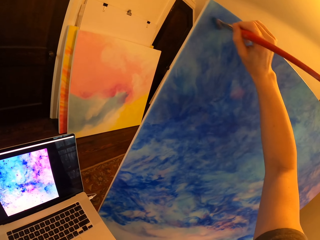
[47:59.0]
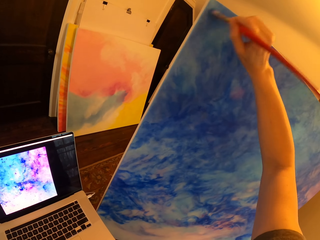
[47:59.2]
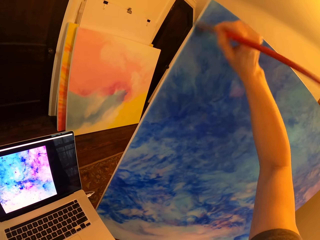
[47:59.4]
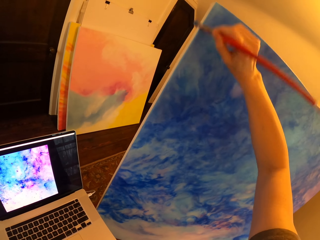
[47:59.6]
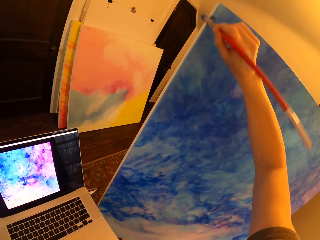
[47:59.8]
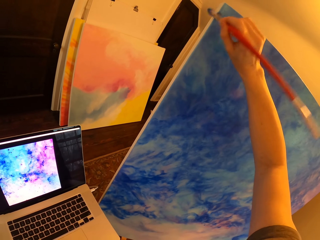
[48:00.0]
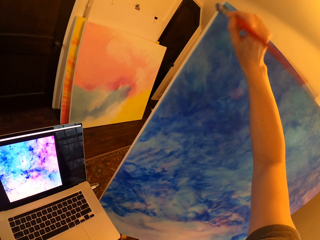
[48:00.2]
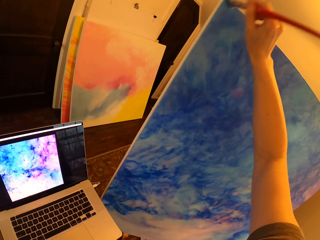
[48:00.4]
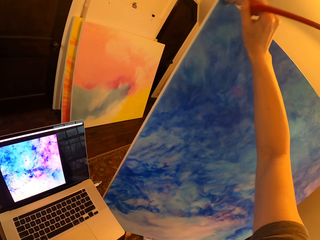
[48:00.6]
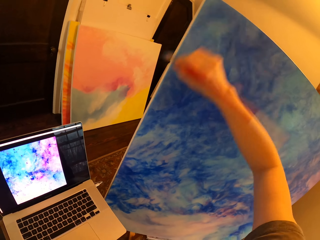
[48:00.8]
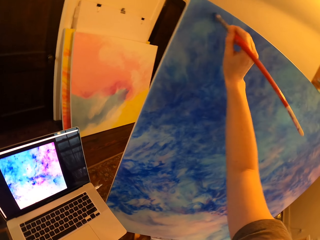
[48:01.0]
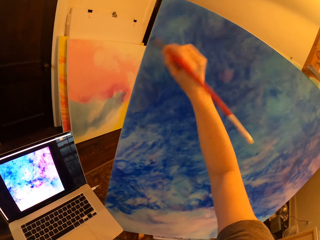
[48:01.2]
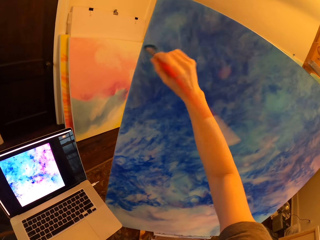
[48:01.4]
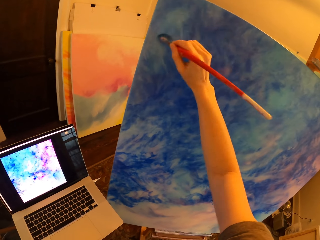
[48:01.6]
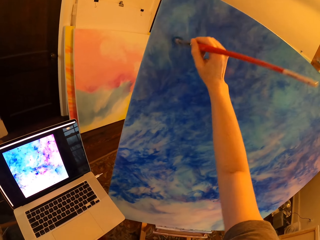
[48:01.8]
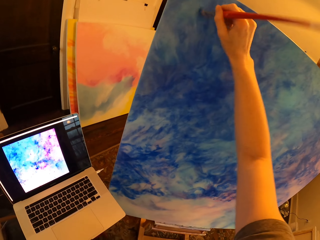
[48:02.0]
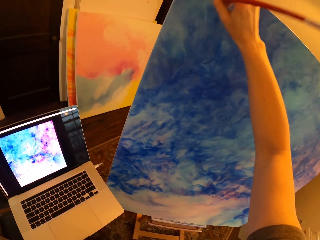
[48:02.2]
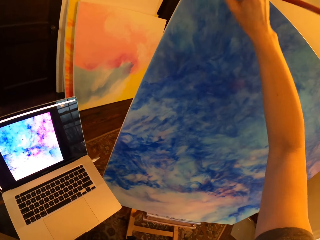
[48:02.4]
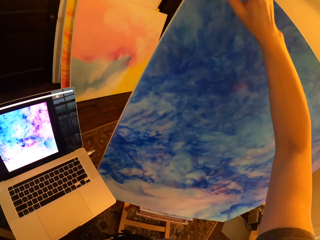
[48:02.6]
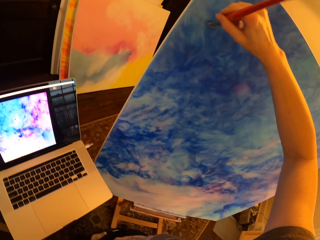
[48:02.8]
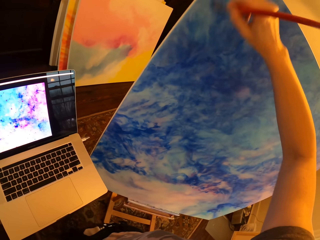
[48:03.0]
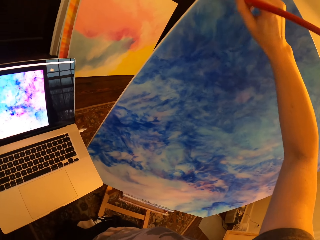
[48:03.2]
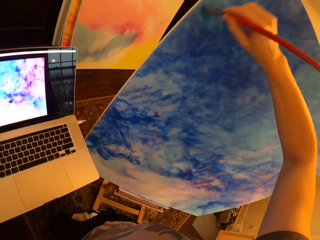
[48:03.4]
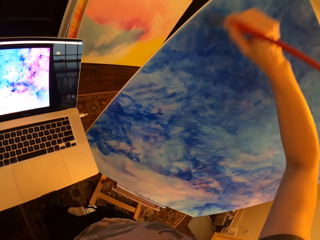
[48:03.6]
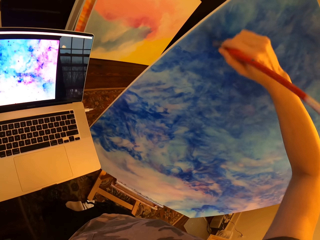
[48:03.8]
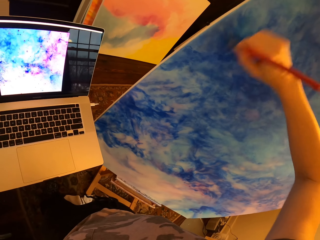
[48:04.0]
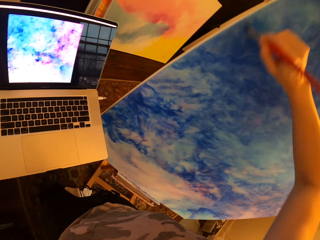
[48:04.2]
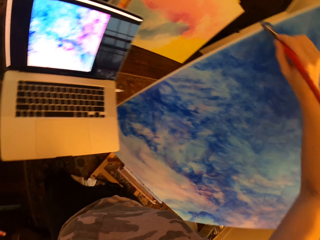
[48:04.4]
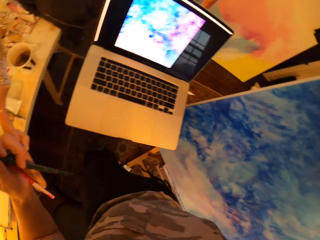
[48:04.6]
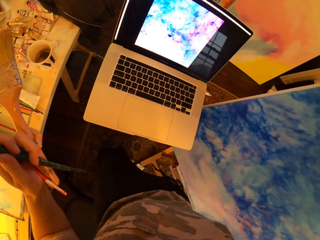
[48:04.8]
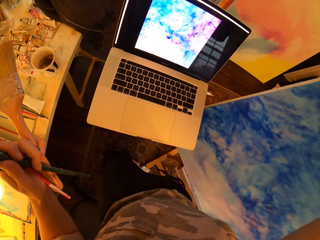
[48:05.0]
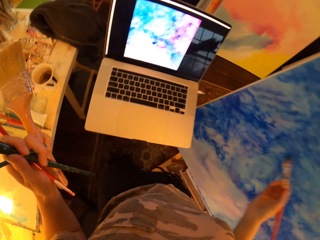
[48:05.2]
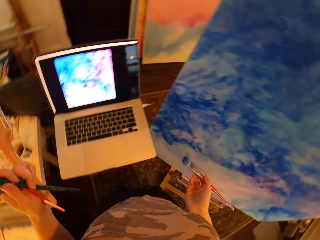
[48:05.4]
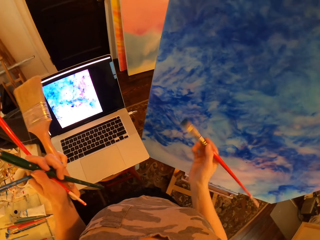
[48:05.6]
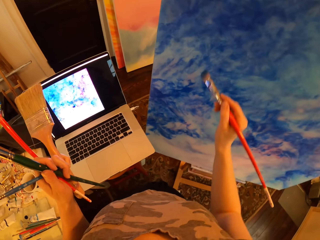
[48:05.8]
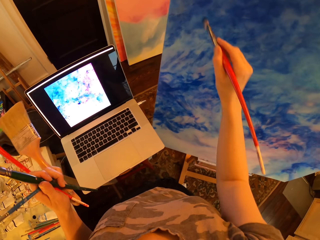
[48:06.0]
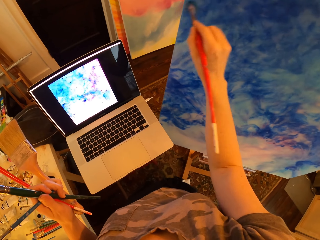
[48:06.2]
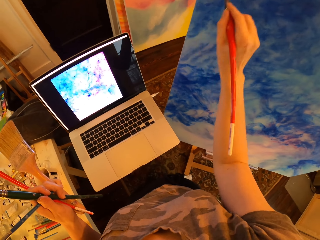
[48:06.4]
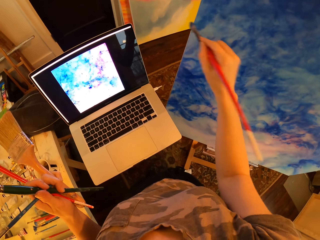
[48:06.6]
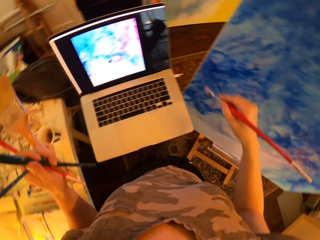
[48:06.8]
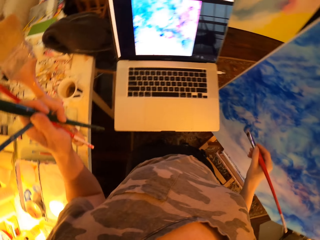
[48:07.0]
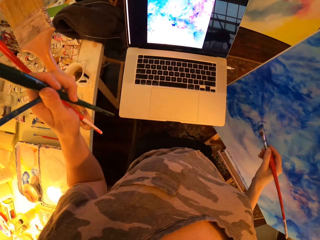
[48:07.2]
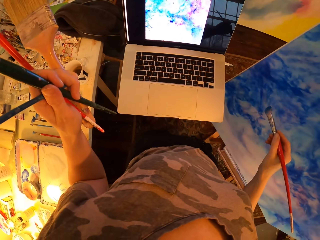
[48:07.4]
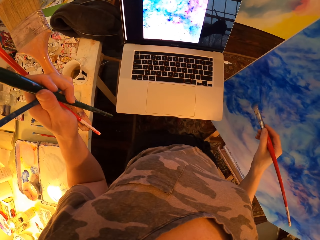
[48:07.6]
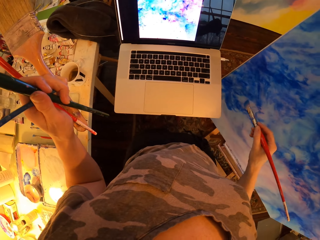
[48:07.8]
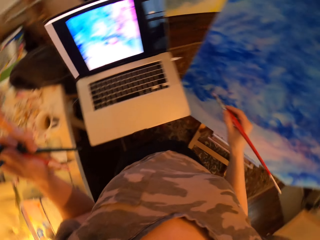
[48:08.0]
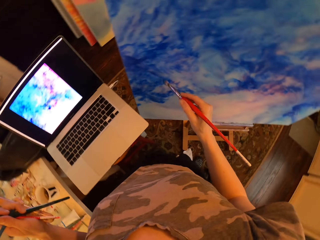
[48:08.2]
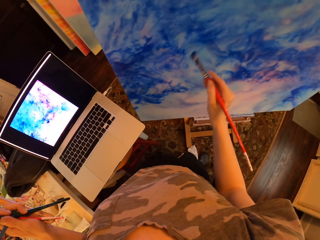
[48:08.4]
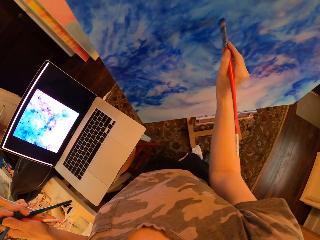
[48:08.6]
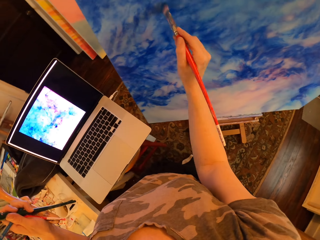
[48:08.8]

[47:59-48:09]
The camera wearer stares at the laptop and holds brushes. They paint on the canvas with an art brush and hold the brushes. They stare at the laptop and hold the brushes.

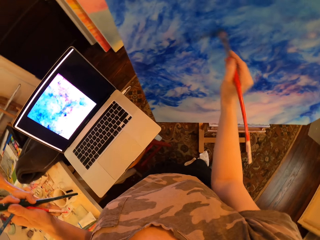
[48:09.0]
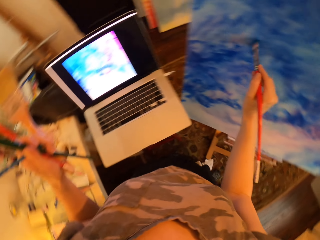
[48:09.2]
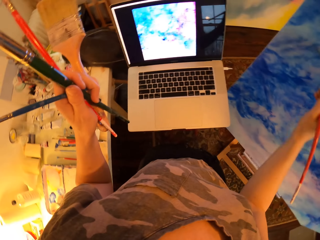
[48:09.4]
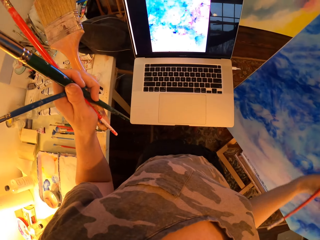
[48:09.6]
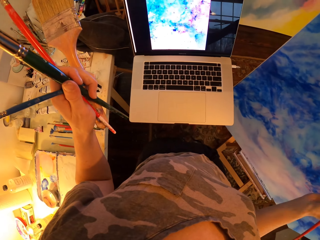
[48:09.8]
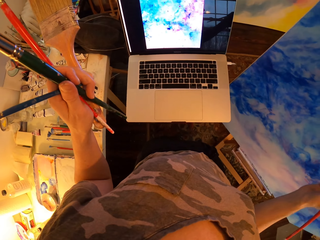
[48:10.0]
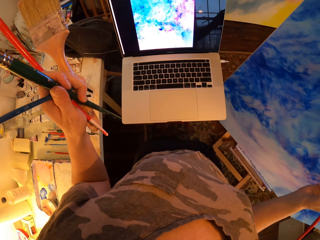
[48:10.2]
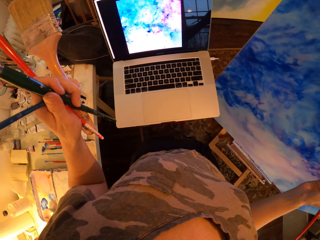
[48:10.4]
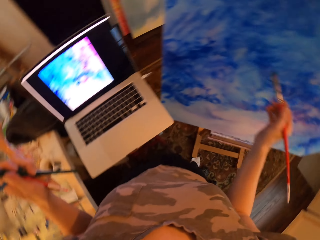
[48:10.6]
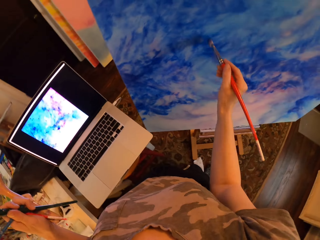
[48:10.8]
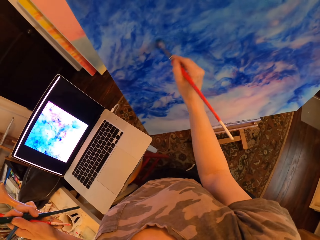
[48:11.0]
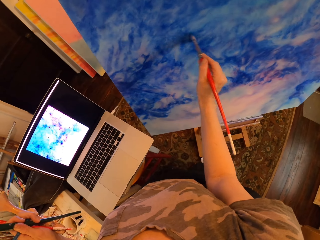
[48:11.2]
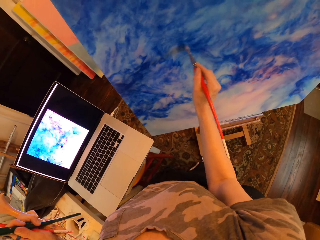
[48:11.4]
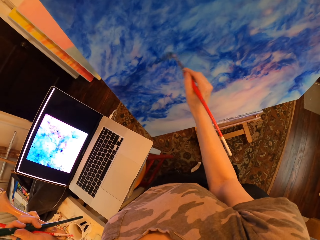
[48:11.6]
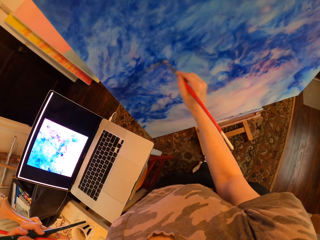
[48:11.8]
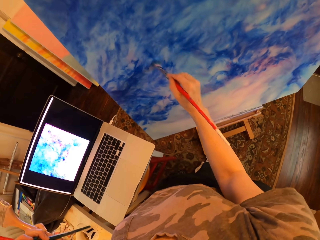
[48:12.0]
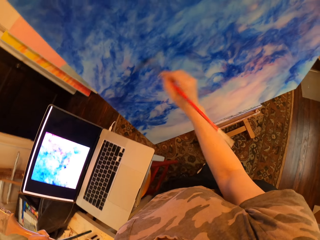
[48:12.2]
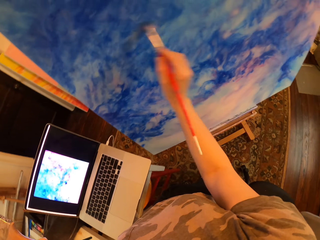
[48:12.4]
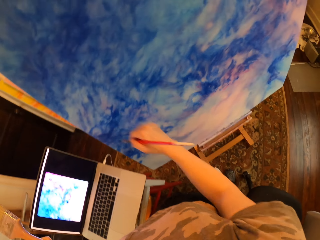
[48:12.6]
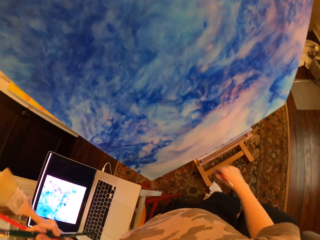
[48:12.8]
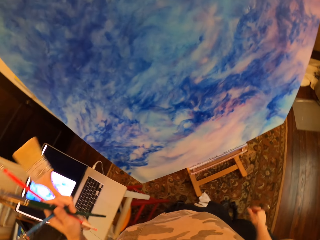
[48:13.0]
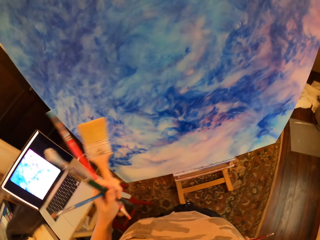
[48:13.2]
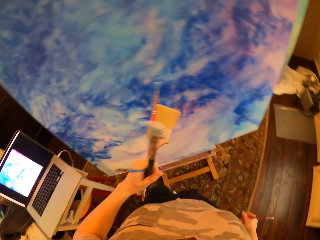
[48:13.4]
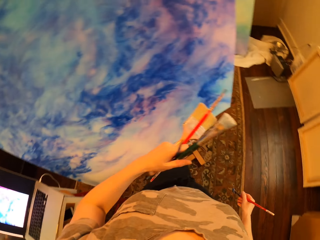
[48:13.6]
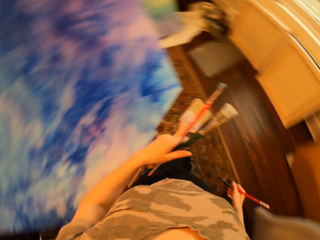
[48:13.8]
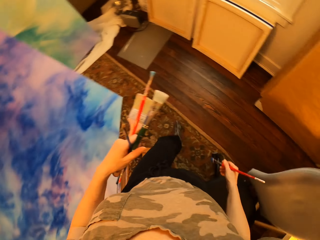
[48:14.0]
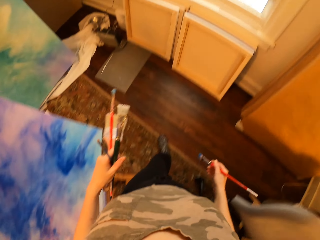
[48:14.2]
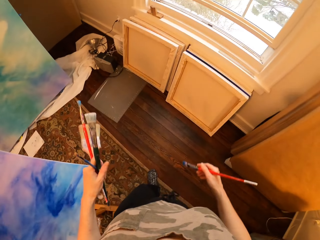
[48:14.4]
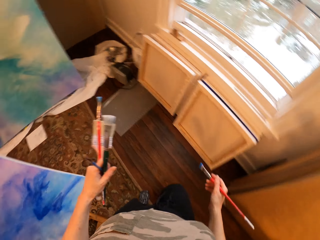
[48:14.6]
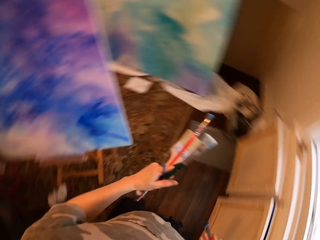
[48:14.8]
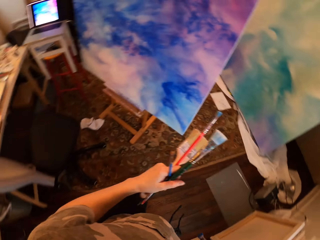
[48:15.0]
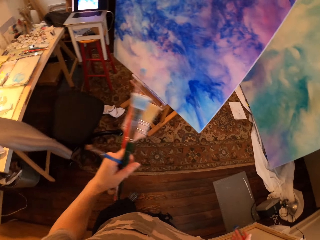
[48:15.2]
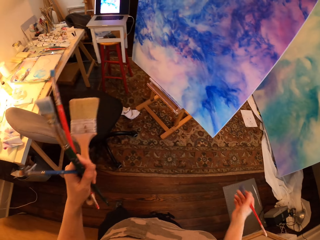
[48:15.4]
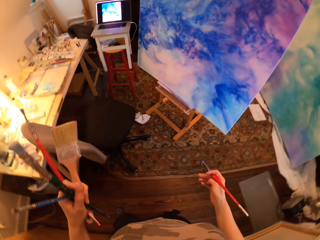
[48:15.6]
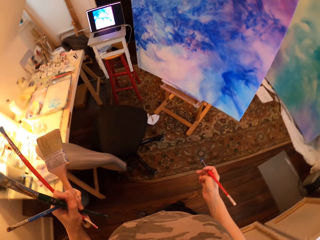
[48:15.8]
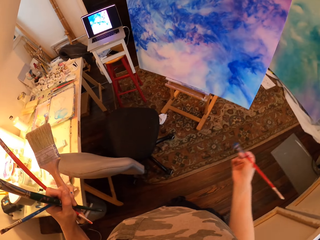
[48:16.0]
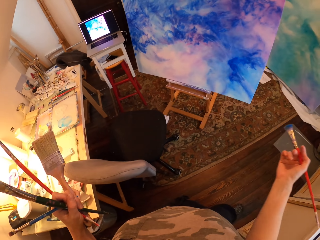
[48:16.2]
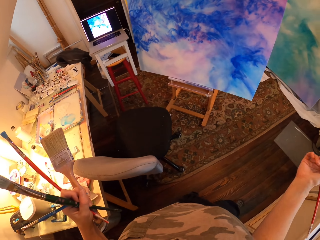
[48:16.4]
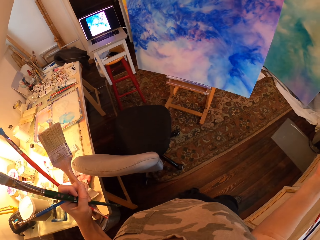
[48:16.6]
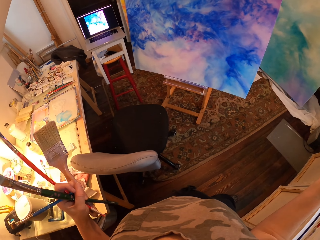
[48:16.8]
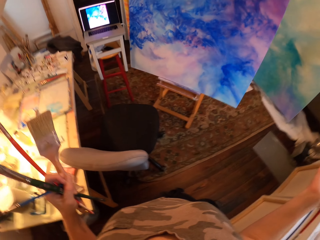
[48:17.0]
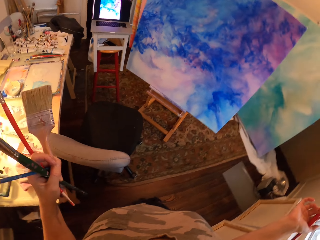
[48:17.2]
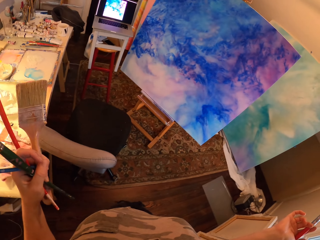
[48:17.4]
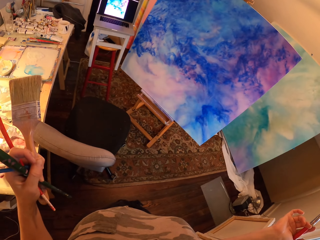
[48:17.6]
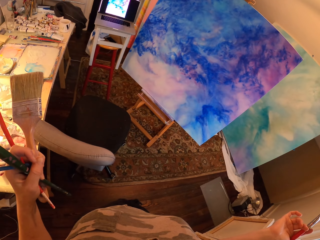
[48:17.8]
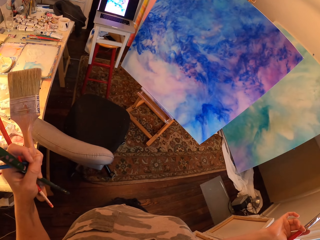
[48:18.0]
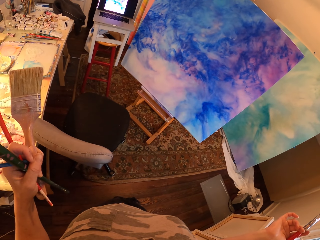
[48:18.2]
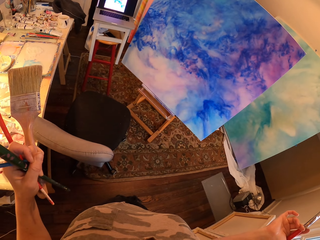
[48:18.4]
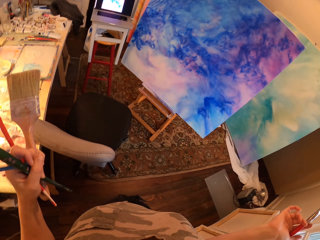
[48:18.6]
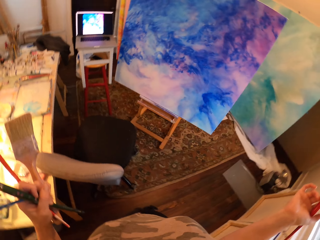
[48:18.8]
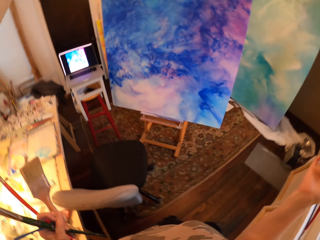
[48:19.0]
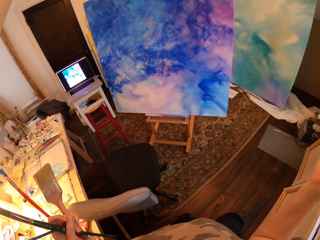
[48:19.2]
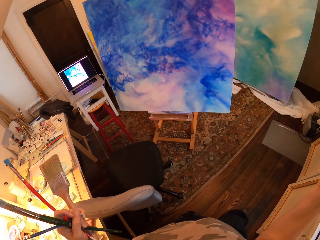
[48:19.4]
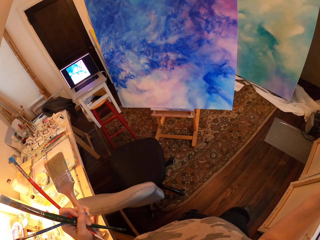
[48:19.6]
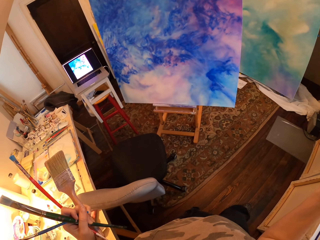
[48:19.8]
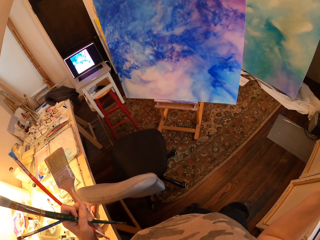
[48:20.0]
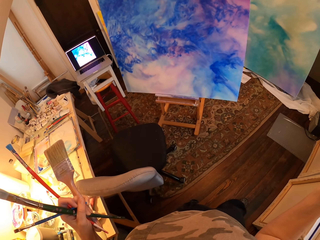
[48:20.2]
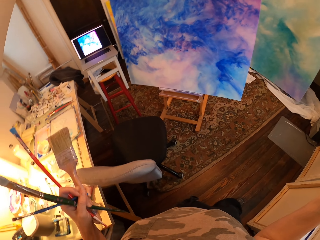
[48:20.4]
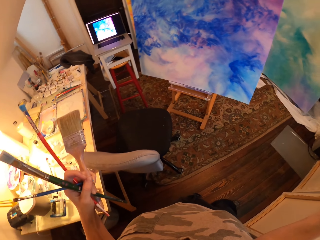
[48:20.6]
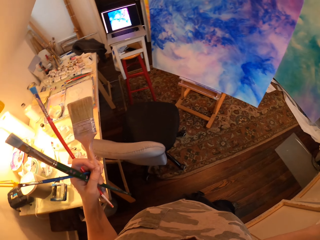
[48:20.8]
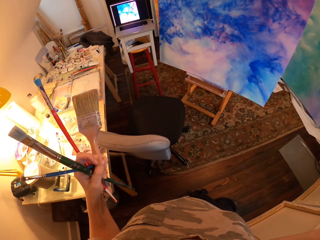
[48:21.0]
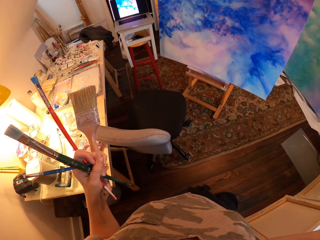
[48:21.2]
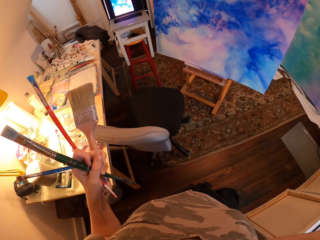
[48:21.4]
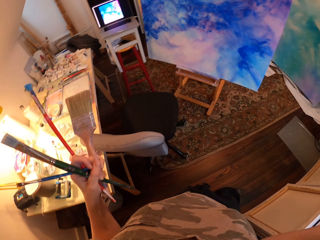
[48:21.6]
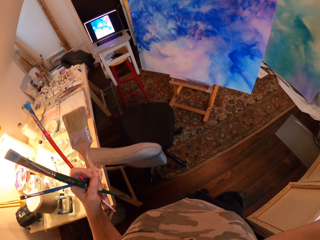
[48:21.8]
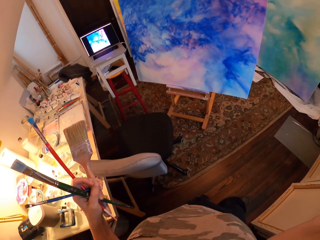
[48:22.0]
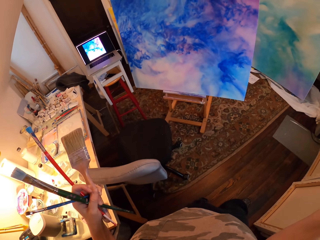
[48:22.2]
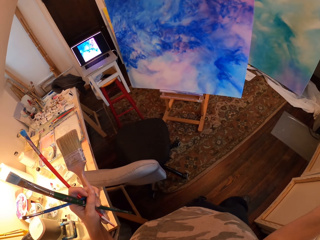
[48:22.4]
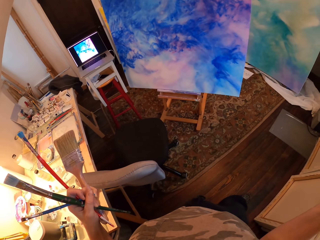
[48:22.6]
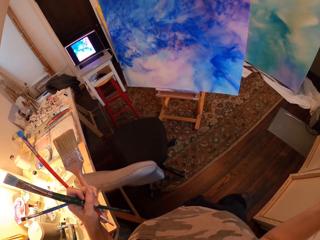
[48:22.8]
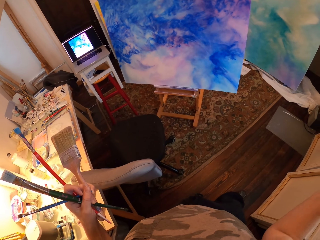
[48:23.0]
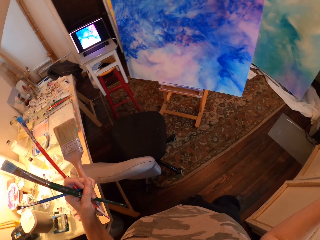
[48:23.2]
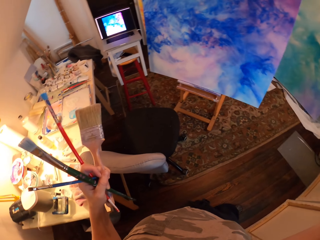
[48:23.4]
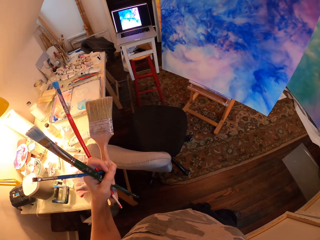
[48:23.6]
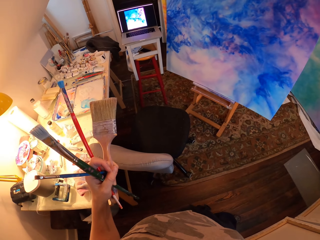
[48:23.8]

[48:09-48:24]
The camera wearer holds brushes. They paint on the canvas with an art brush. They look at the laptop. They hold the brushes. They paint on the canvas with the art brush. They hold the brushes. They paint on the palette. They hold the brushes again. They walk a few steps back in the house. They hold the brushes. They compare the painting to the picture on the laptop. They stand beside the palette.
